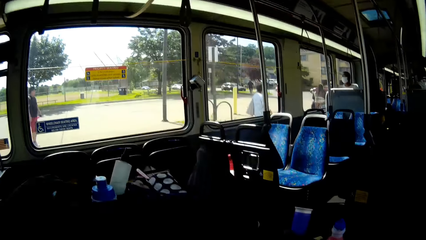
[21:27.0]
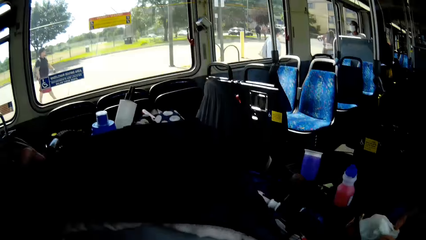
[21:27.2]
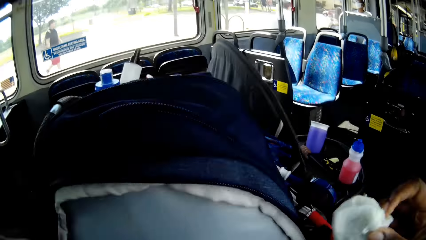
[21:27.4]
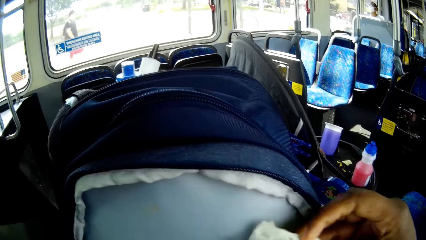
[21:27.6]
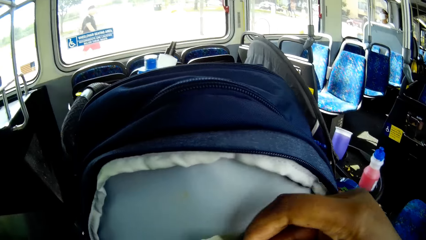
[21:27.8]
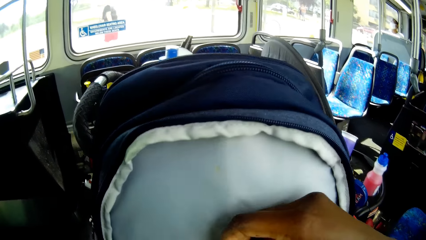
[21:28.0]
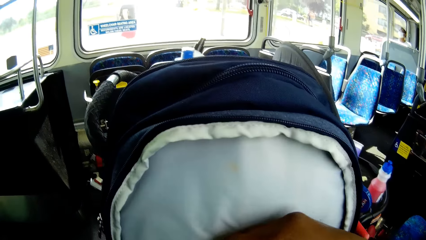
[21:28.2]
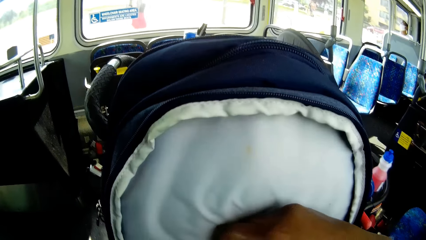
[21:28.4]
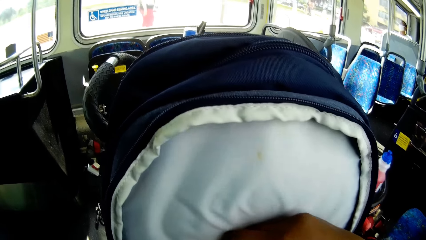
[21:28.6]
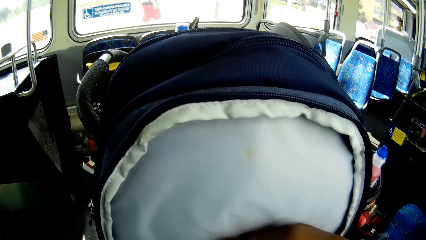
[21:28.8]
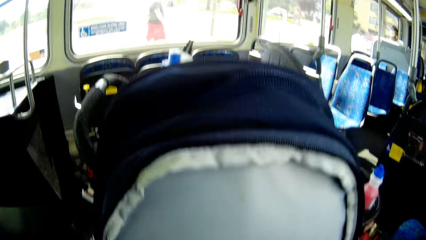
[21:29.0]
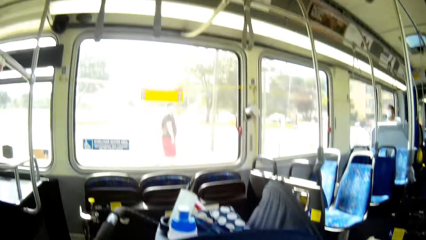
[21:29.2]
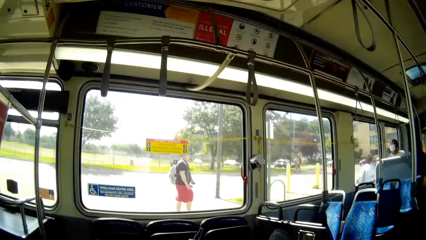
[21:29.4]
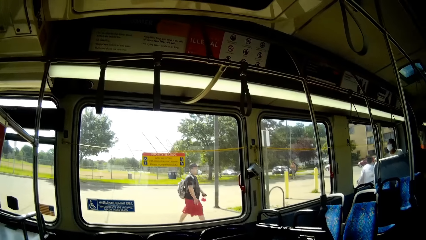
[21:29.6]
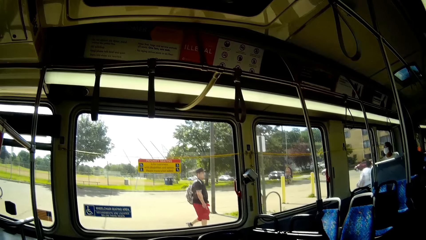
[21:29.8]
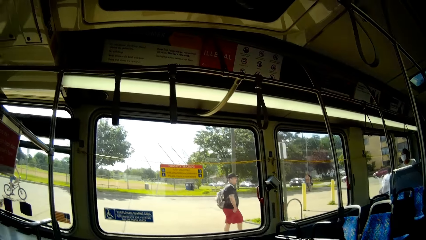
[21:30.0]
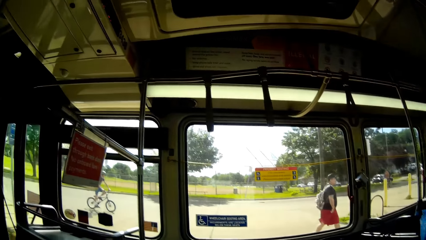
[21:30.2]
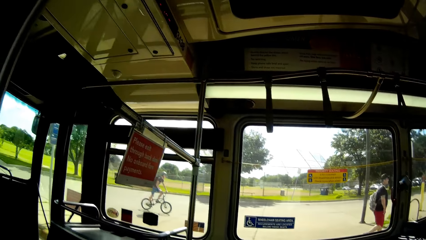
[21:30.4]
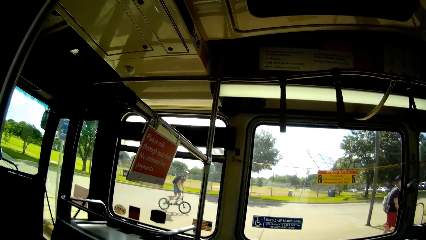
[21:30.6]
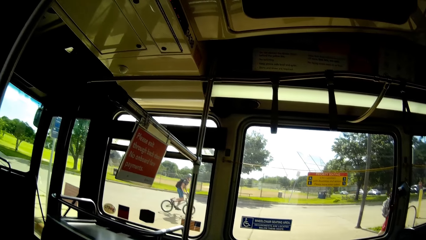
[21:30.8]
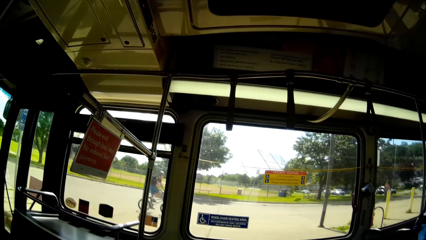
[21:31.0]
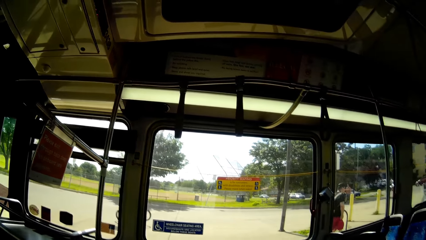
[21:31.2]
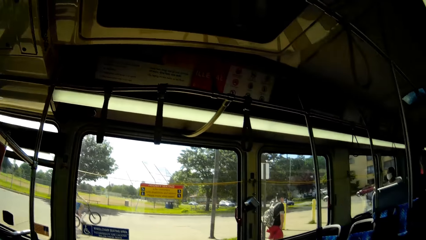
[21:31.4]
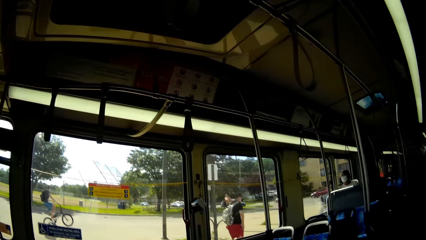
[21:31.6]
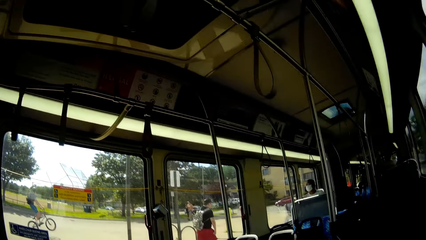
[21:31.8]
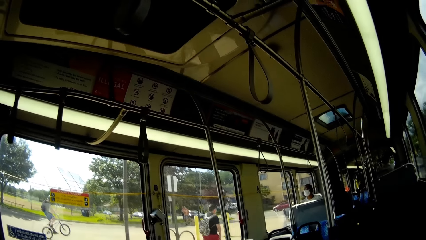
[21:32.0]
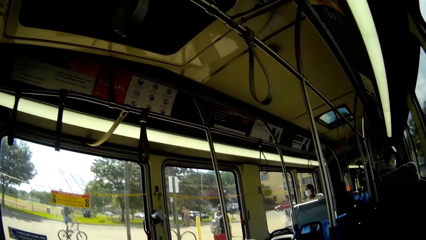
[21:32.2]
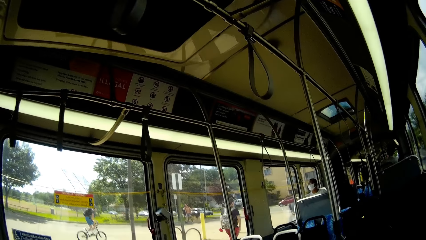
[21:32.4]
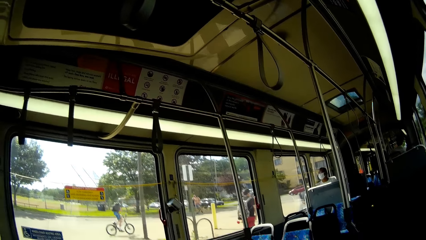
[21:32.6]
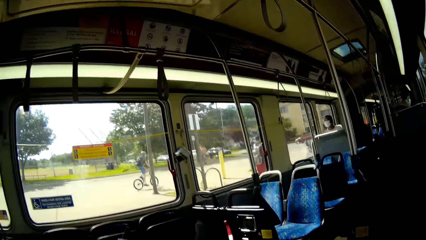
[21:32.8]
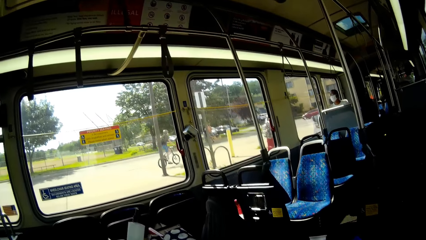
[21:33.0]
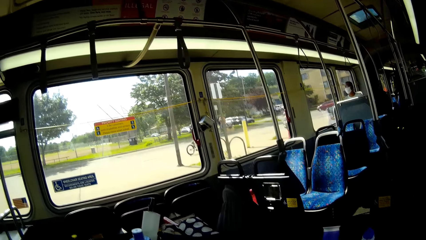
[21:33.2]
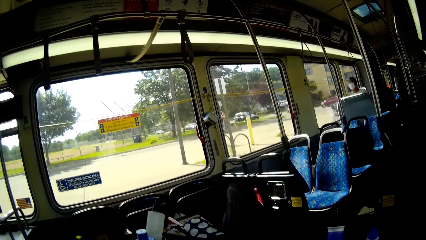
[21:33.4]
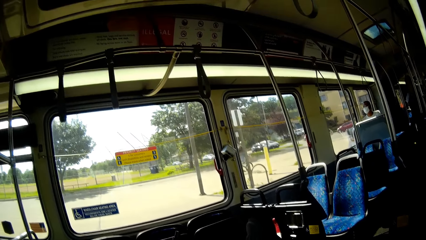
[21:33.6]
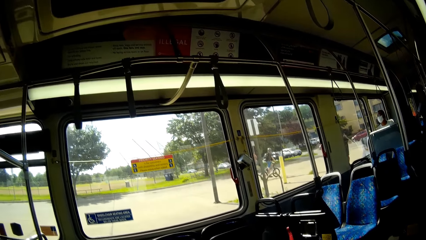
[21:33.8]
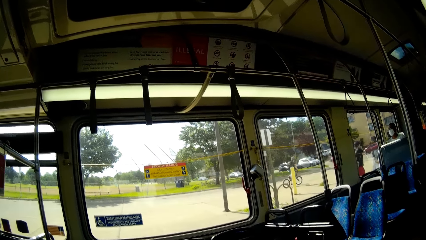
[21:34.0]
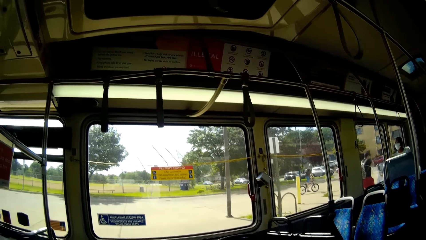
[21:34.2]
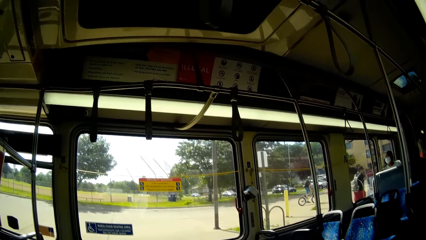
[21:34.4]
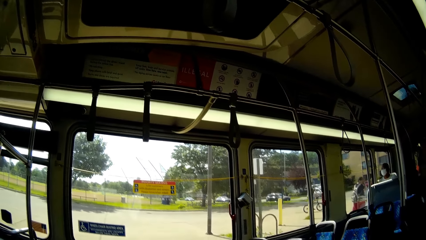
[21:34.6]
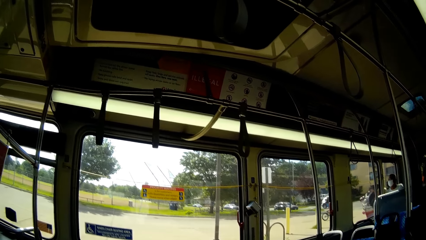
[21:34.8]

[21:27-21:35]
The camera wearer places the cloth in the bag. They stare at the compound.

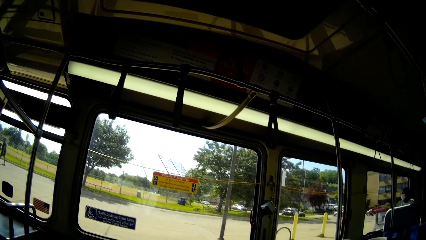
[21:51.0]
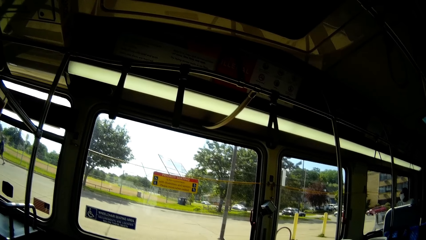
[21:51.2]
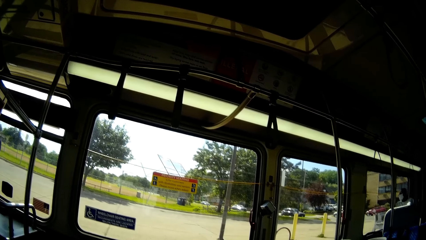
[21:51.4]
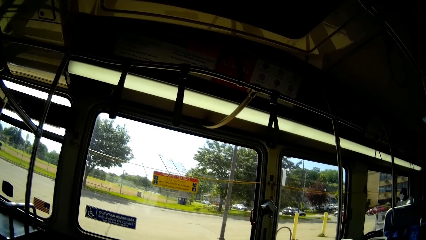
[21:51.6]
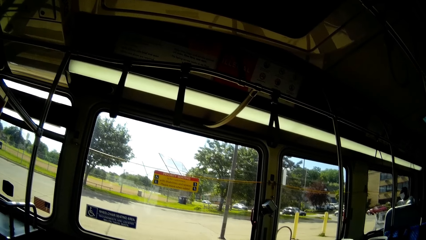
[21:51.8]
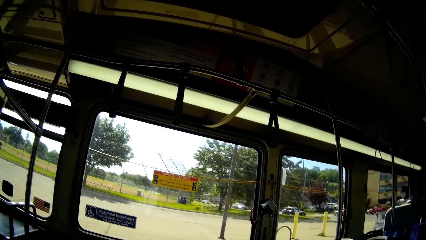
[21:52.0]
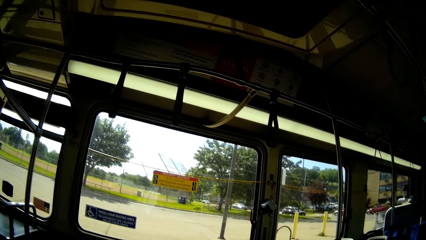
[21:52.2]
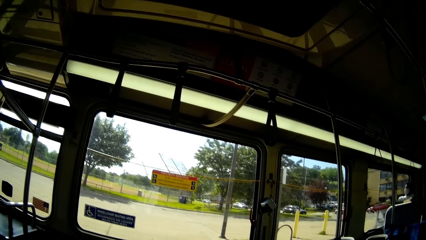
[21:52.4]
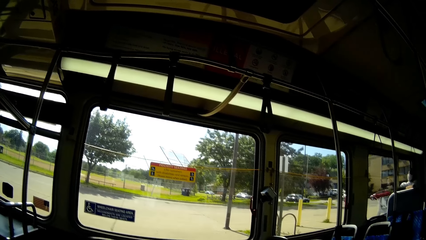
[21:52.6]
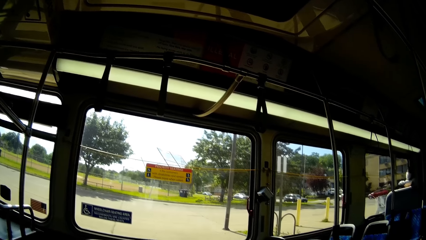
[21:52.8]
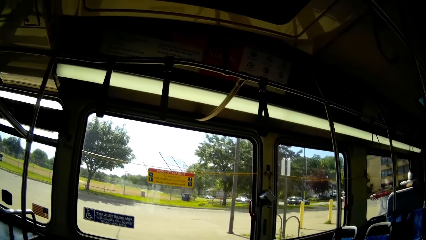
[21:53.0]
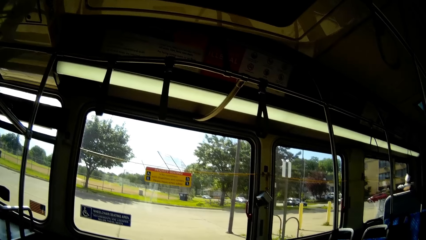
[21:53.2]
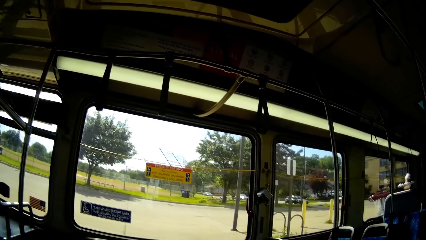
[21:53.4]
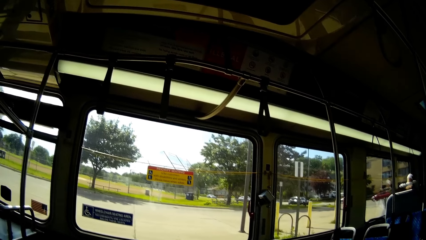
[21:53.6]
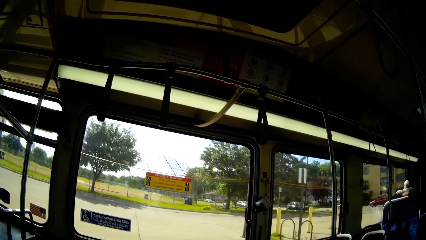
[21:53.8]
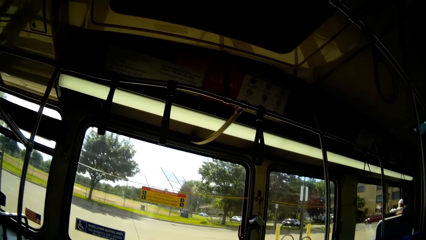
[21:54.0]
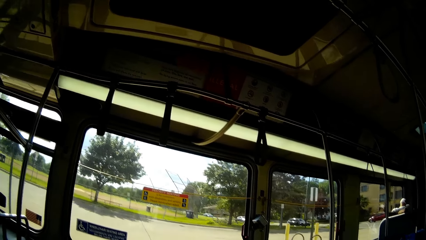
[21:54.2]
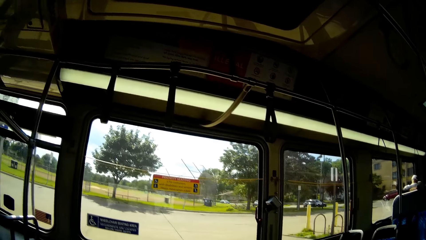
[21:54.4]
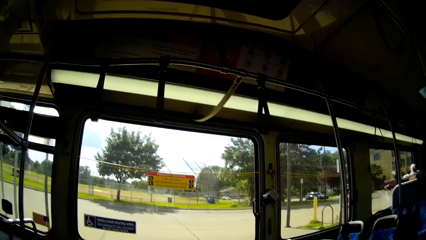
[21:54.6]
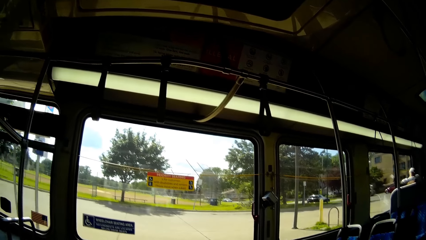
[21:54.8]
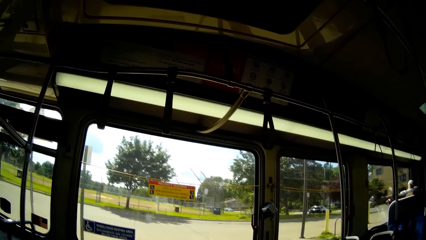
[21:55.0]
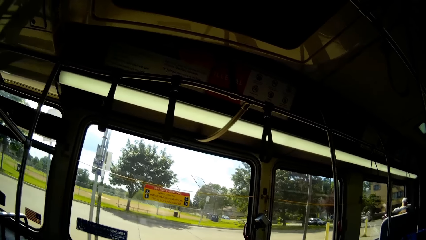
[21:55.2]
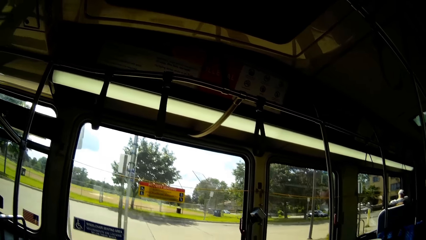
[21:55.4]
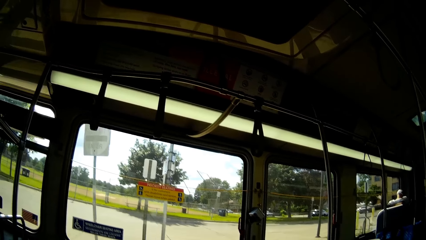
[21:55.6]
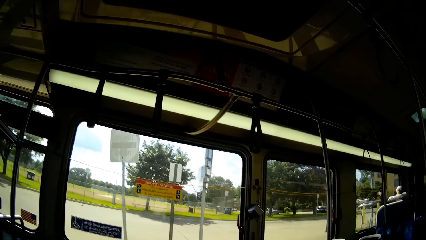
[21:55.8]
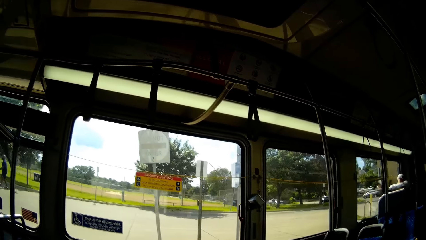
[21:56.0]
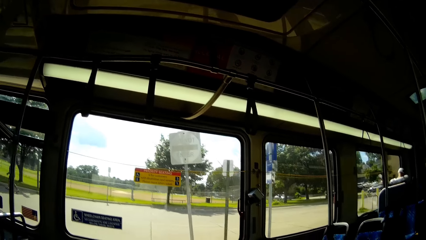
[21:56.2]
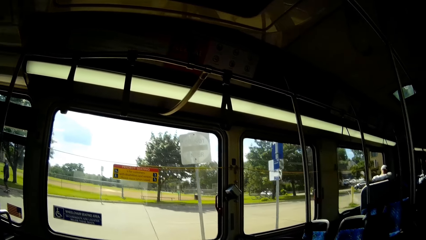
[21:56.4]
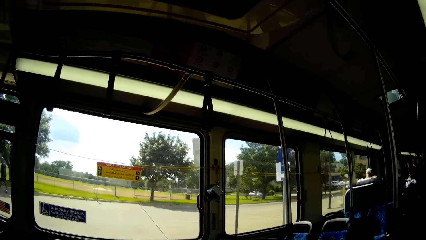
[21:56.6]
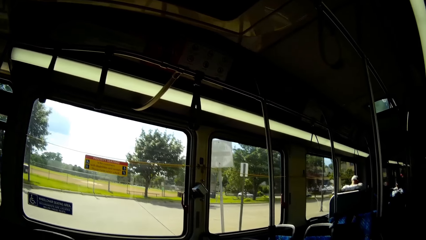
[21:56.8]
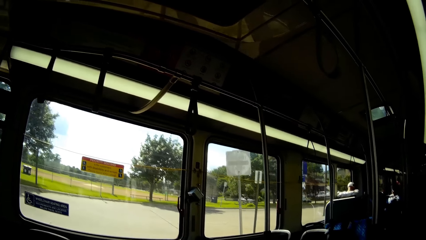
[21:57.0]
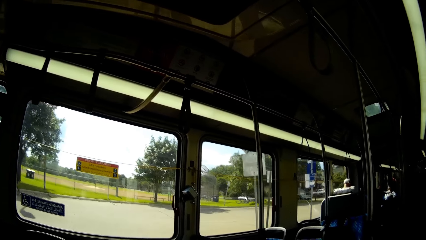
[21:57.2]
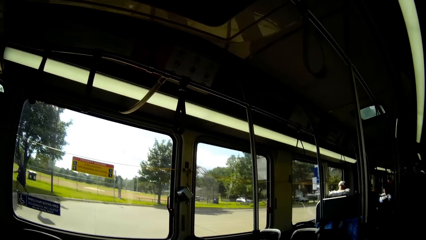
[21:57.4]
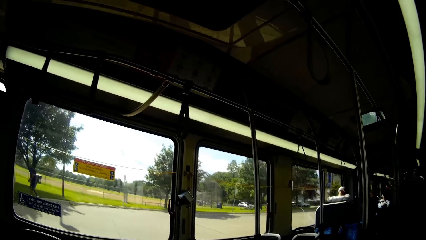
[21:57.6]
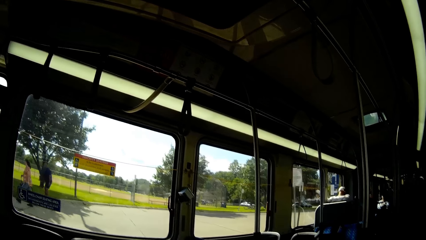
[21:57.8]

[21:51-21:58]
The camera wearer rides in the bus.
